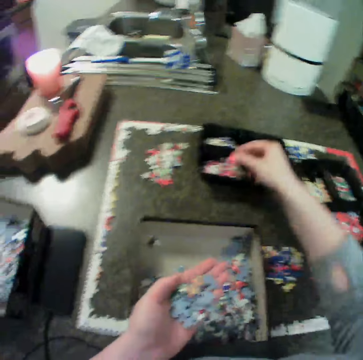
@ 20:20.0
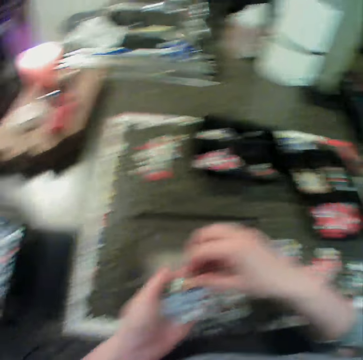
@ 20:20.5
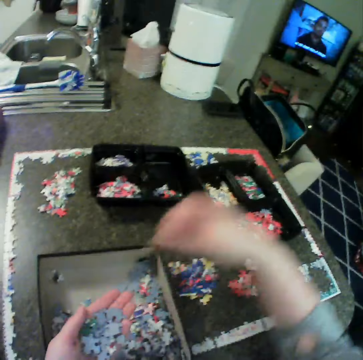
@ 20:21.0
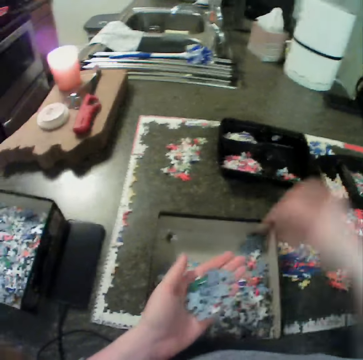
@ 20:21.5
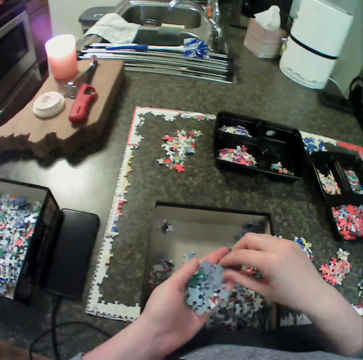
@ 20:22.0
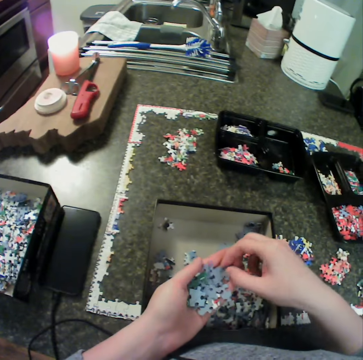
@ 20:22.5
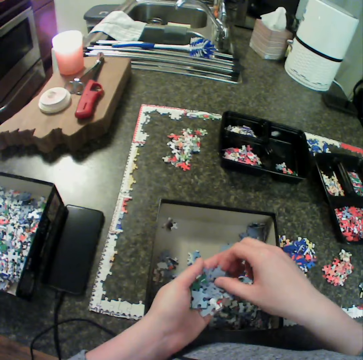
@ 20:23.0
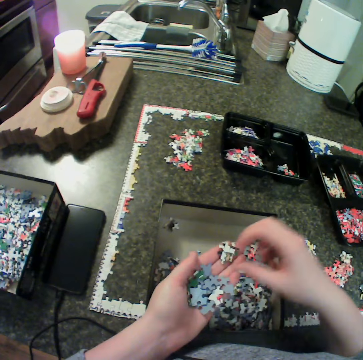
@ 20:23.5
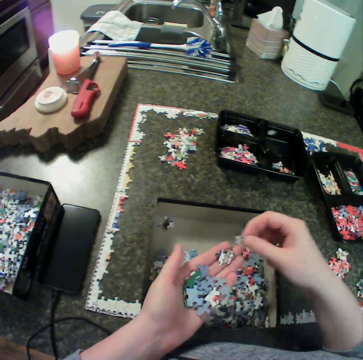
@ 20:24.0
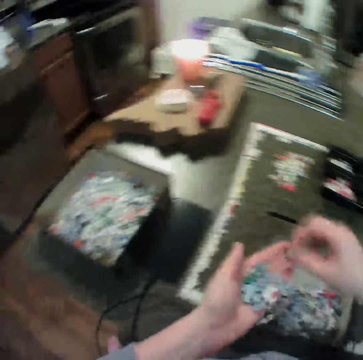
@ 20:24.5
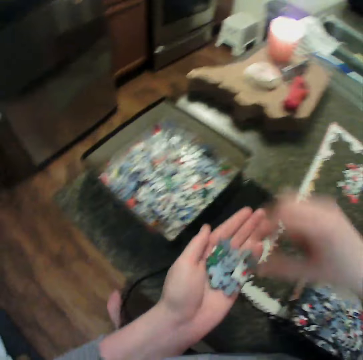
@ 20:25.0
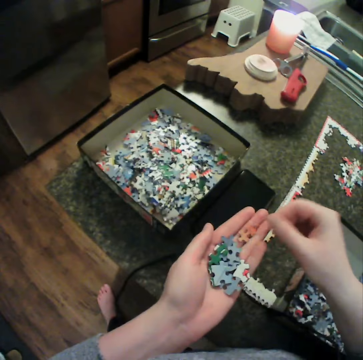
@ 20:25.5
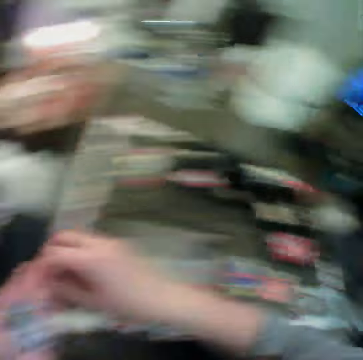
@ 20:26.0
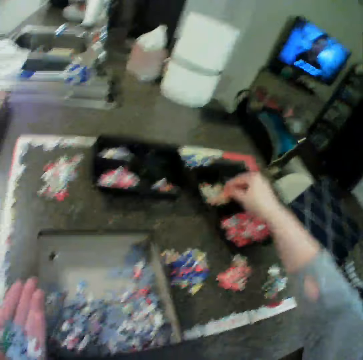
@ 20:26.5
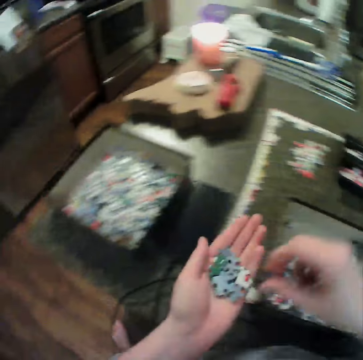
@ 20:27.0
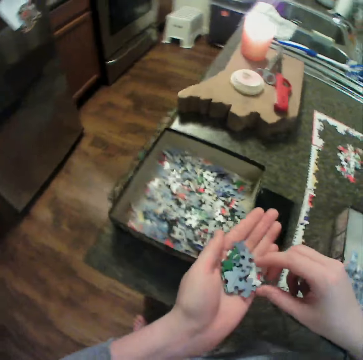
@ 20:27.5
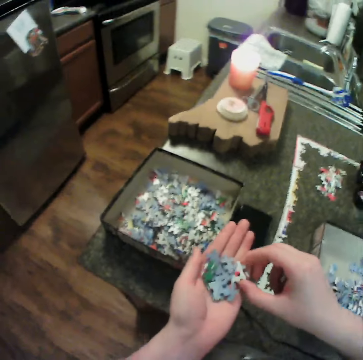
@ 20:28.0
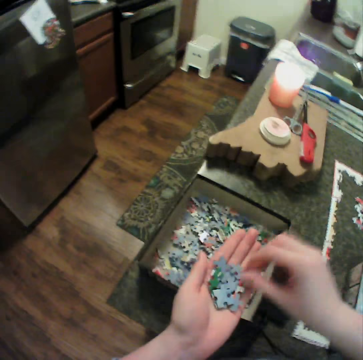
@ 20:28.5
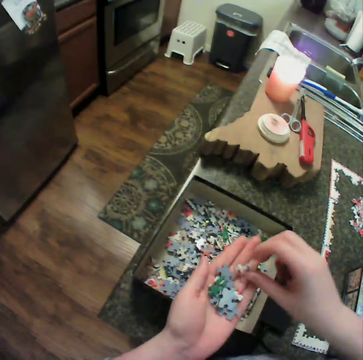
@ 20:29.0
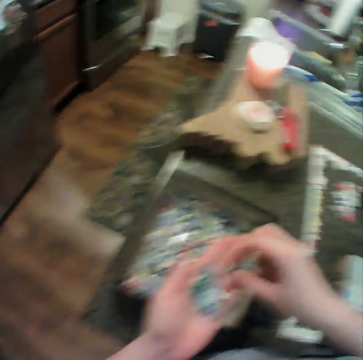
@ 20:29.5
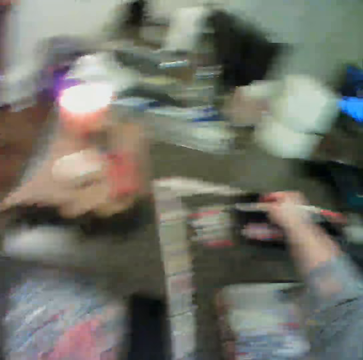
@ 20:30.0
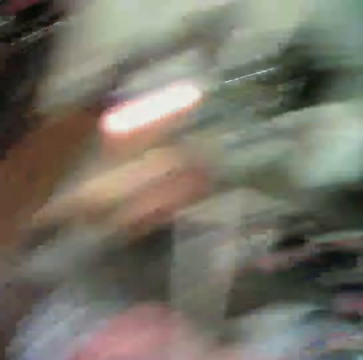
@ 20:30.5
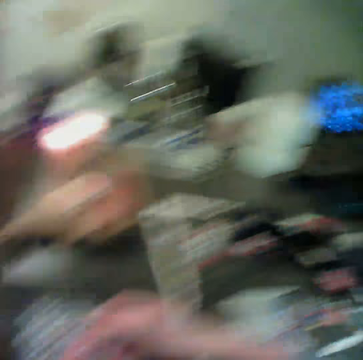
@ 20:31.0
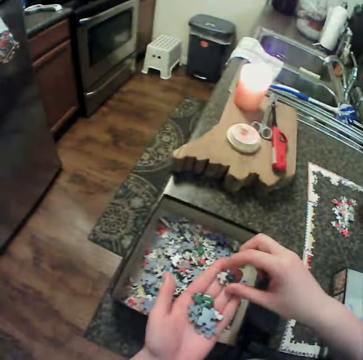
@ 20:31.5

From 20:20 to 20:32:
The camera wearer drops a puzzle piece. He picks up the puzzle pieces. He drops the puzzle pieces. He touches the puzzle pieces. He carries a piece of the puzzle from his left hand. He turns the puzzle pieces. He picks up the puzzle piece. He picks up the puzzle piece again. He drops the puzzle pieces. He turns the puzzle piece. He picks up the puzzle piece. He drops the puzzle piece. He holds the puzzle piece. He drops the puzzle piece. He holds the puzzle piece. He drops the puzzle piece. He moves the puzzle piece. He holds the puzzle piece. He drops the puzzle piece. He moves the right hand.

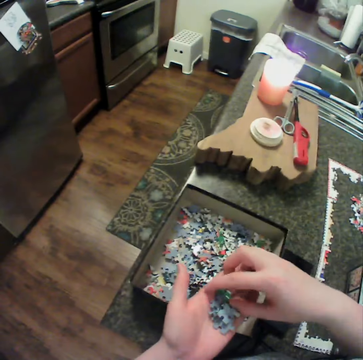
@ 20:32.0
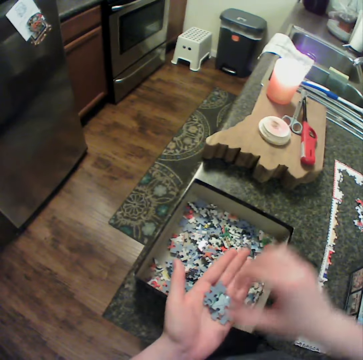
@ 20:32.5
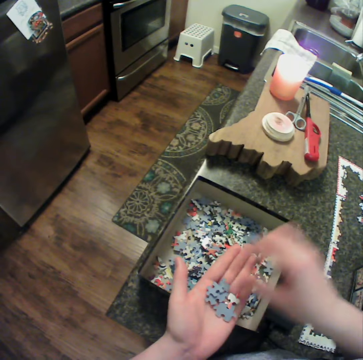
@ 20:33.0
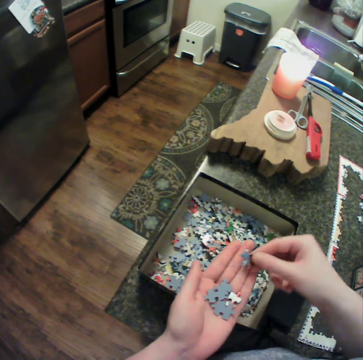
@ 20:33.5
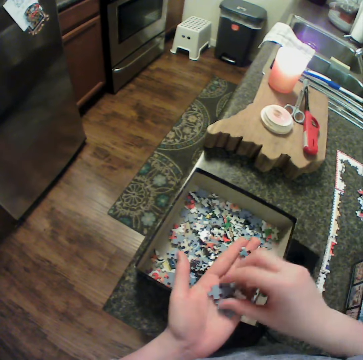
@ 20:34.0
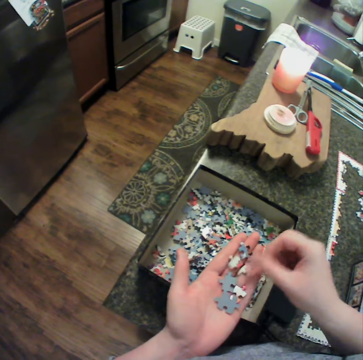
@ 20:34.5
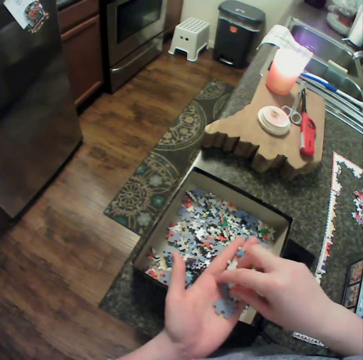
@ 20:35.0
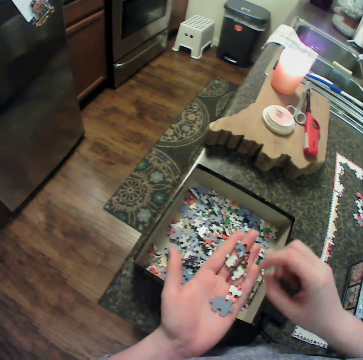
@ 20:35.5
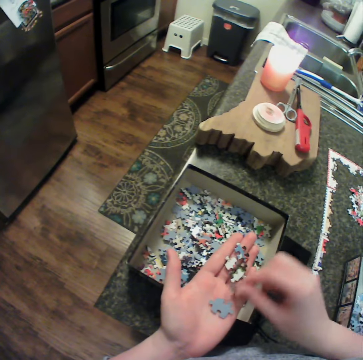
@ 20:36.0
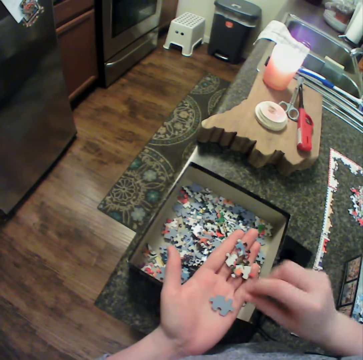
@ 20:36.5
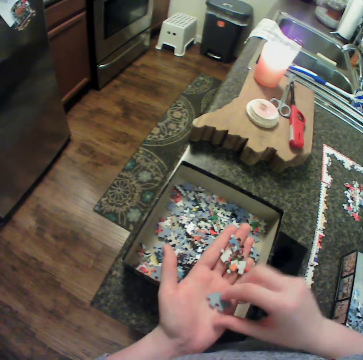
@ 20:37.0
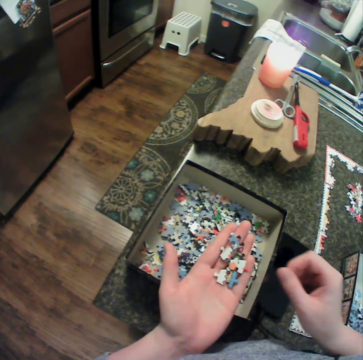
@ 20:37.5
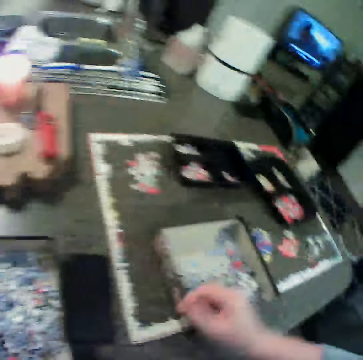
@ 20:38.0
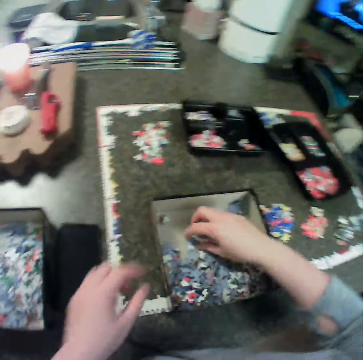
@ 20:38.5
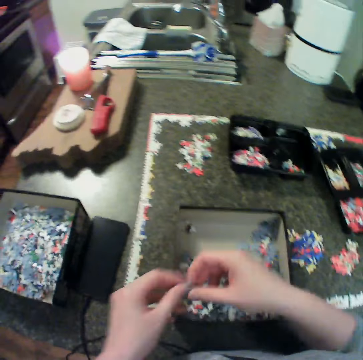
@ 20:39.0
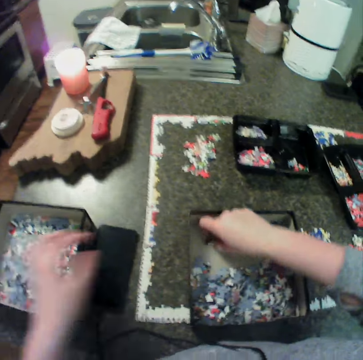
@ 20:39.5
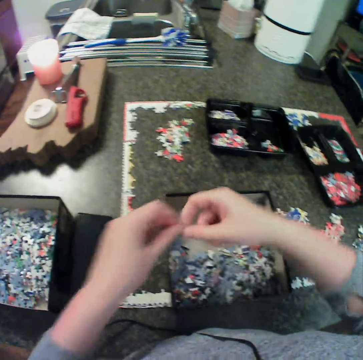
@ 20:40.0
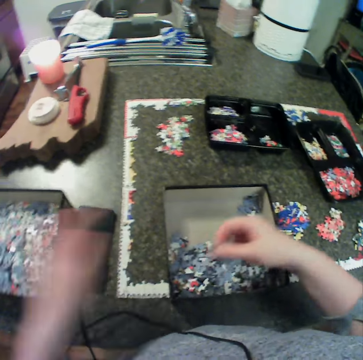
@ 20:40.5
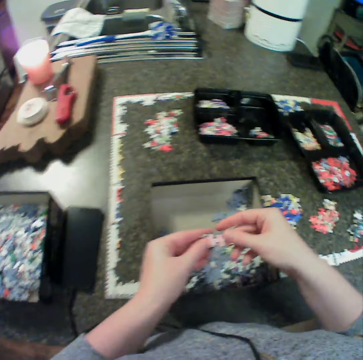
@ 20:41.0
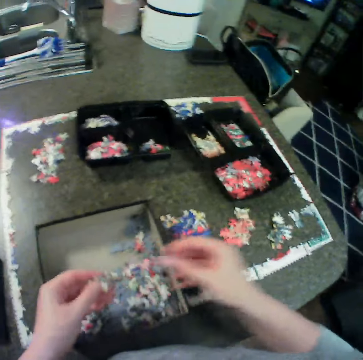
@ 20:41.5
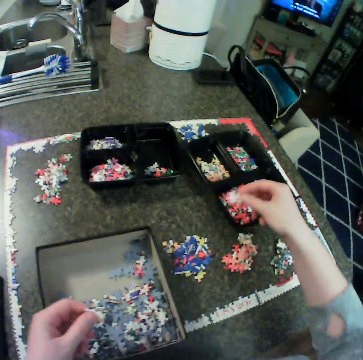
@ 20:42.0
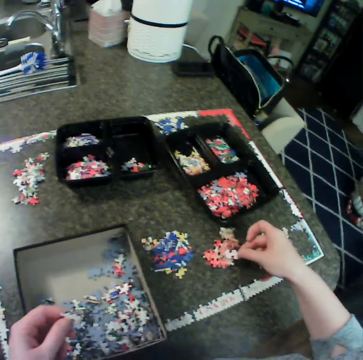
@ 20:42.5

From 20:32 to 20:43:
The camera wearer drops a puzzle piece. He drops some puzzle into the container. He holds the puzzle piece. He drops the puzzle piece. He picks up the puzzle piece. He puts the puzzle piece on the hand. He moves the puzzle piece. He holds the puzzle piece. He drops the puzzle piece. He picks up the puzzle piece. He drops the puzzle piece. He picks up the puzzle piece. He drops the puzzle piece. He moves the right hand. He picks up the puzzle piece. He carries the puzzle from the container. He holds the puzzle piece with the other hand. He drops the puzzle piece. He picks up the puzzle piece. He holds the puzzle piece with the other hand. He drops the puzzle piece. He picks up the puzzle piece. He holds the puzzle piece with the other hand. He moves the puzzle piece. He places a piece of the puzzle on the table with his right hand.

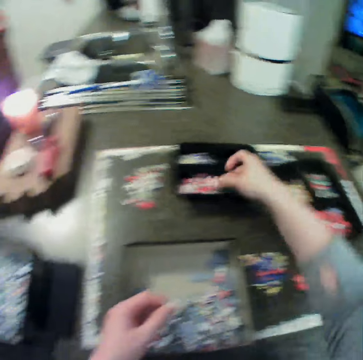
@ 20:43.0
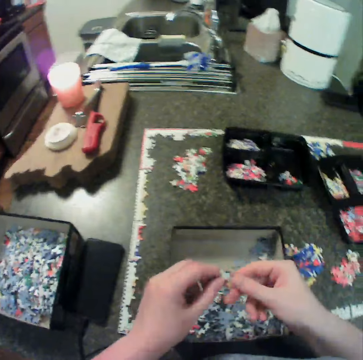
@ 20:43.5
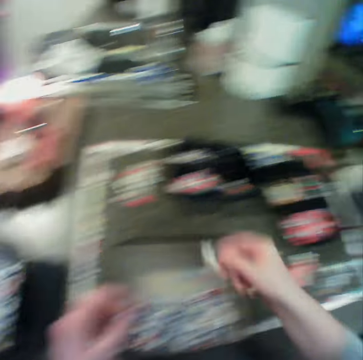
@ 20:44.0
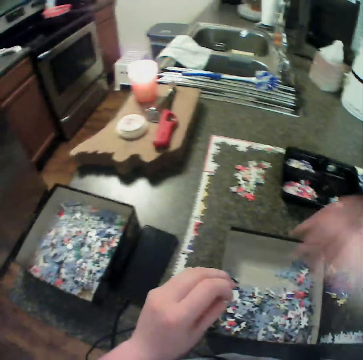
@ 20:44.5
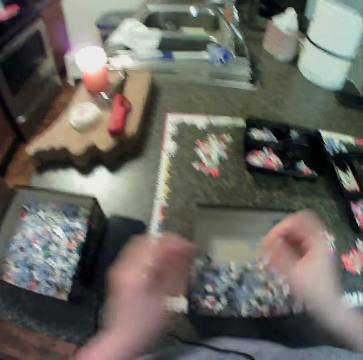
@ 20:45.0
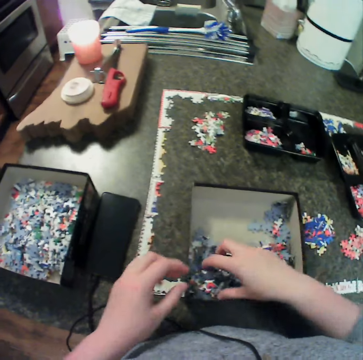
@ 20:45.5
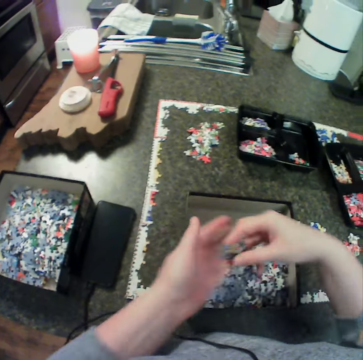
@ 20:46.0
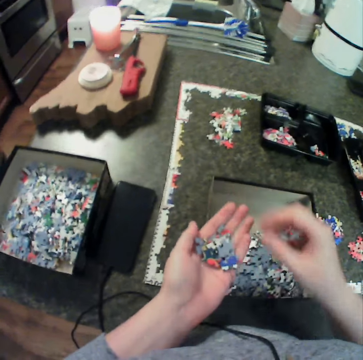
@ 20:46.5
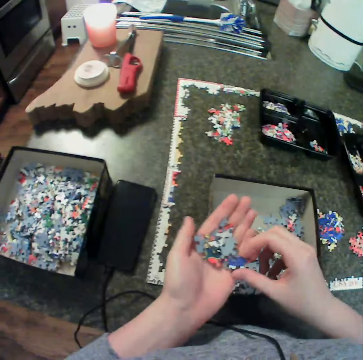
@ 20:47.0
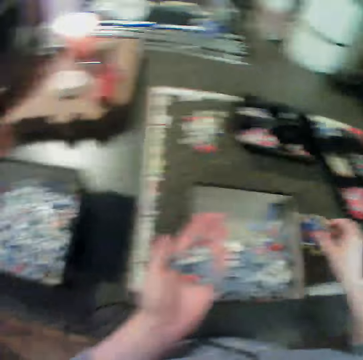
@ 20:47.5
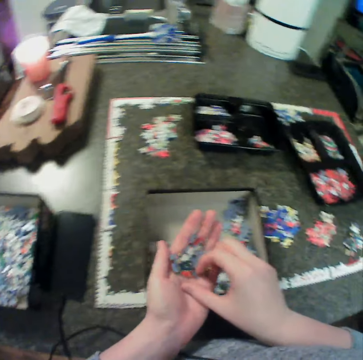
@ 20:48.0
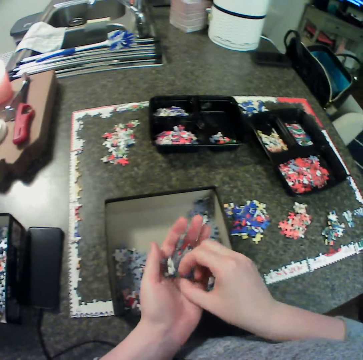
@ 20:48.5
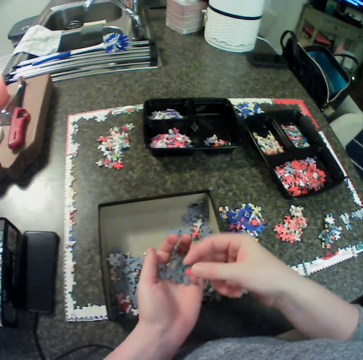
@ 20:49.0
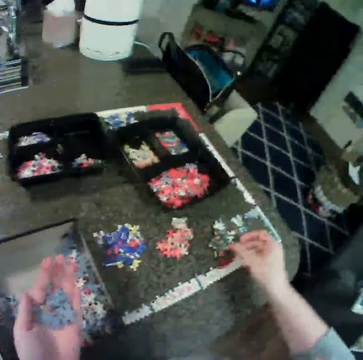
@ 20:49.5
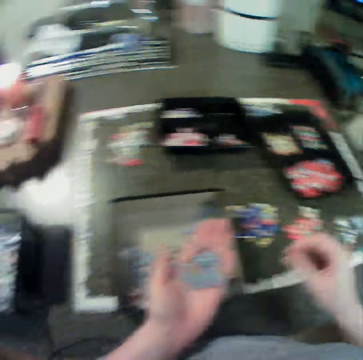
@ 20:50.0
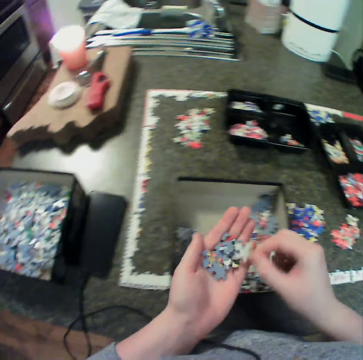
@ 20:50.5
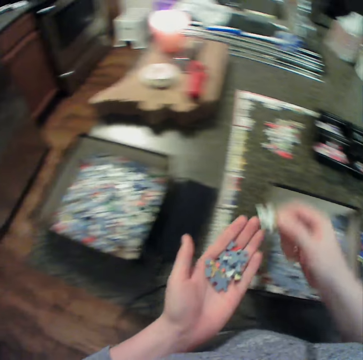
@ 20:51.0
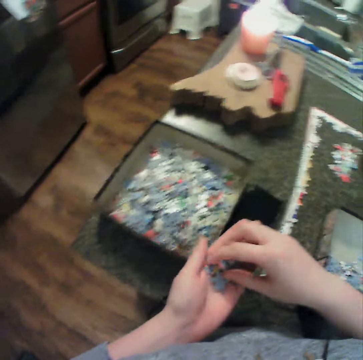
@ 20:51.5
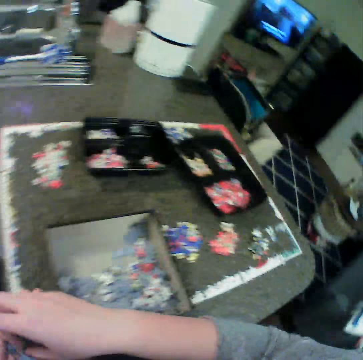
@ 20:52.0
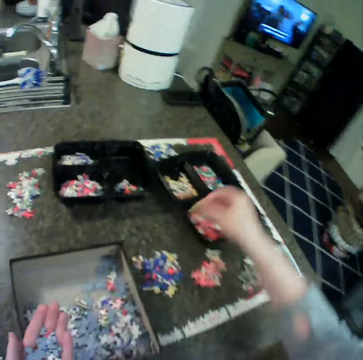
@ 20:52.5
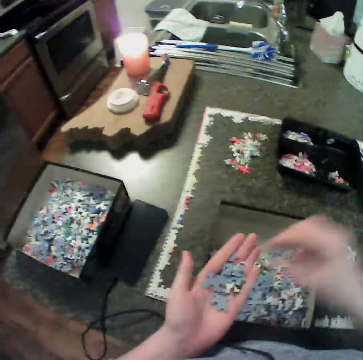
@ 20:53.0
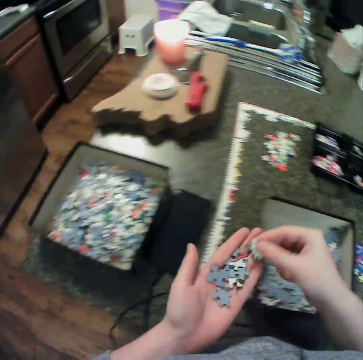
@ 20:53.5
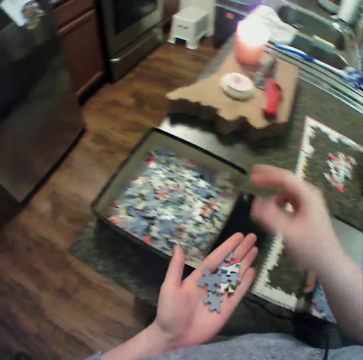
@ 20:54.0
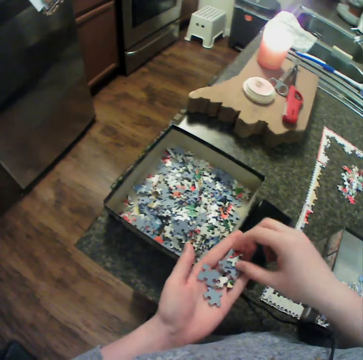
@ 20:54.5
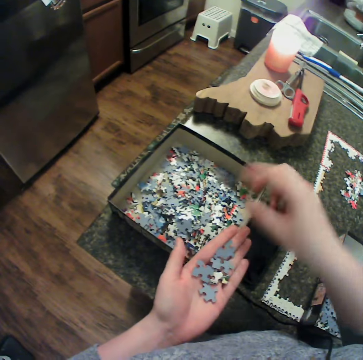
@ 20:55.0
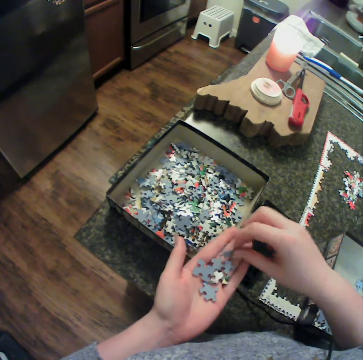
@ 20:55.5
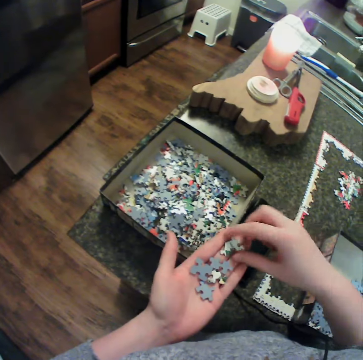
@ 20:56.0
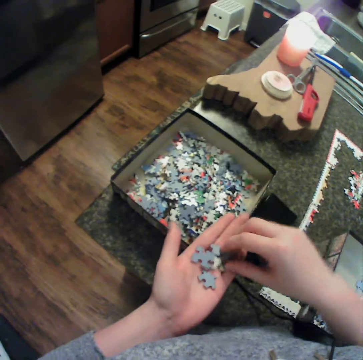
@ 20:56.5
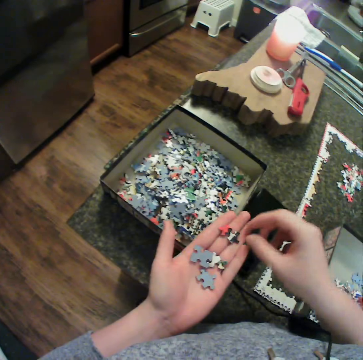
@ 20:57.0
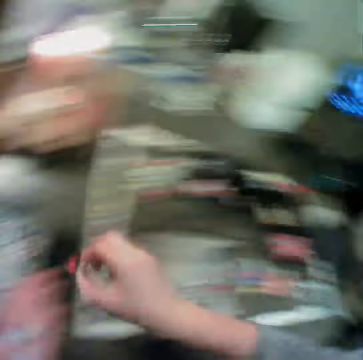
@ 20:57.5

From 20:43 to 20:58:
The camera wearer drops a puzzle piece. He holds the puzzle piece. He moves the puzzle piece. He drops the puzzle piece. He holds the puzzle piece. He collects the puzzle pieces. He puts the puzzle in his left hand. He picks up the puzzle pieces. He drops the puzzle pieces. He picks up the puzzle pieces. He places a piece of the puzzle on the table with his right hand. He drops the puzzle pieces. He picks up the puzzle pieces. He drops the puzzle pieces. He picks up the puzzle pieces. He drops the puzzle pieces. He picks up the puzzle pieces. He drops the puzzle pieces. He picks up the puzzle pieces. He drops the puzzle piece. He keeps the puzzle in a box with his right hand. He picks up the puzzle piece. He turns the puzzle piece. He drops the puzzle piece. He turns the puzzle piece. He picks up the puzzle piece.
